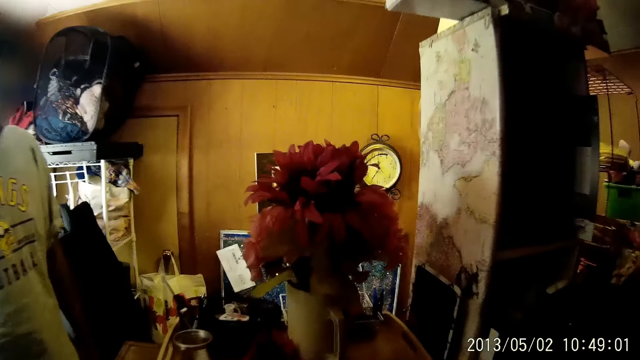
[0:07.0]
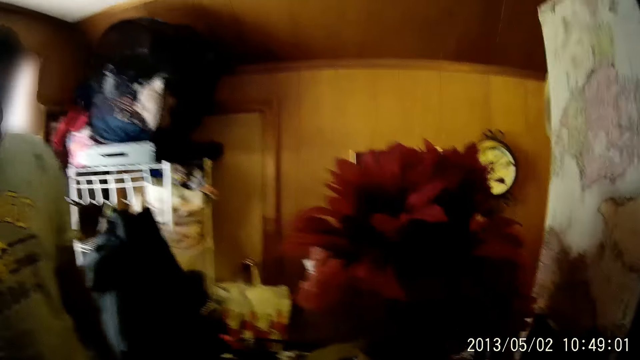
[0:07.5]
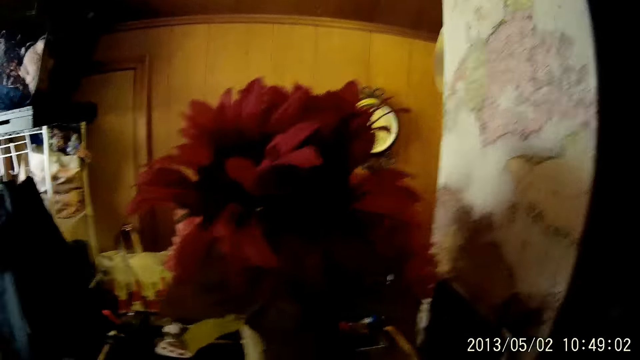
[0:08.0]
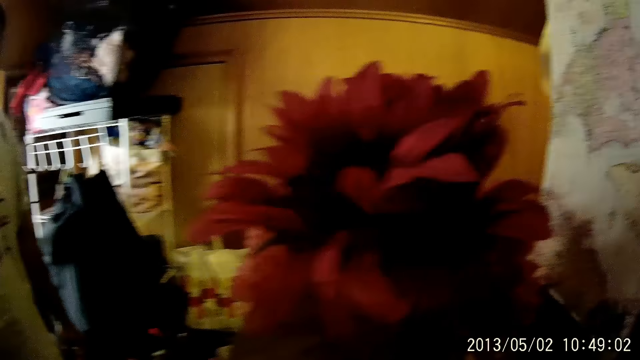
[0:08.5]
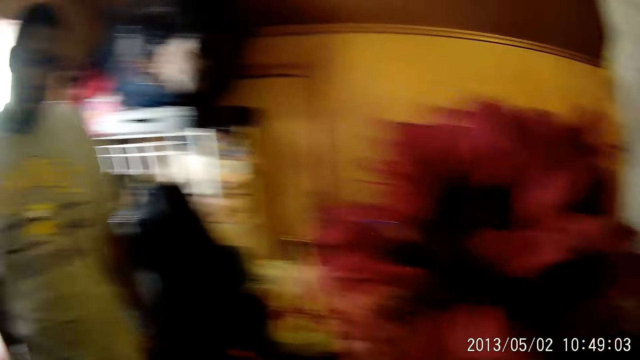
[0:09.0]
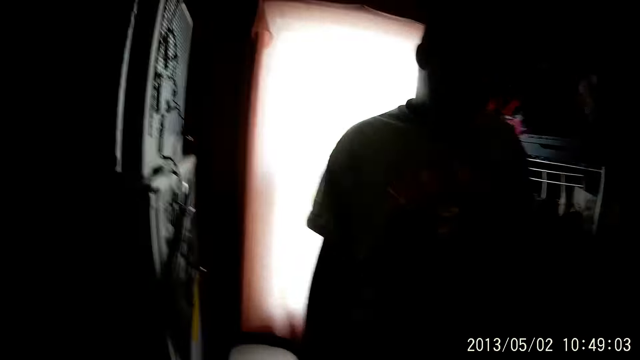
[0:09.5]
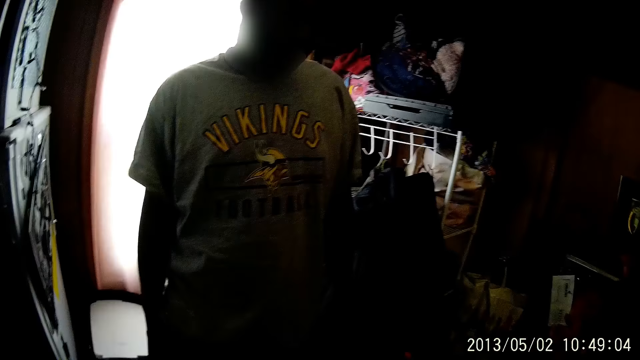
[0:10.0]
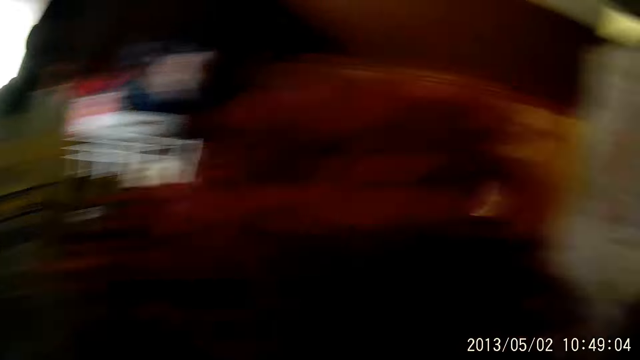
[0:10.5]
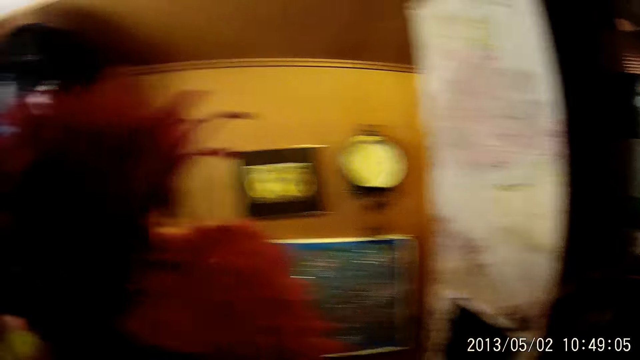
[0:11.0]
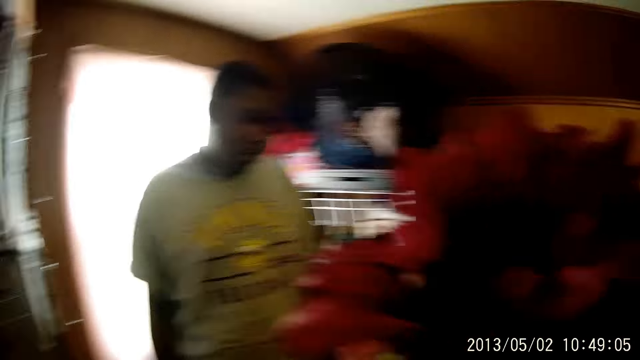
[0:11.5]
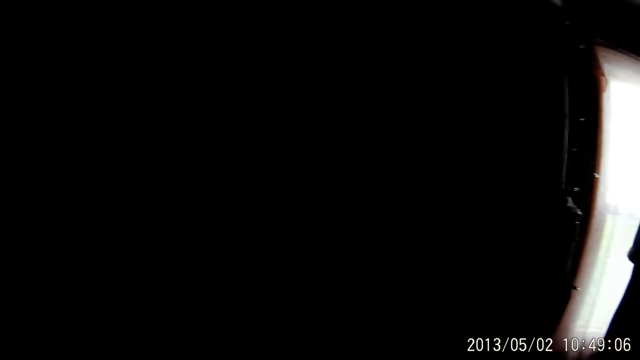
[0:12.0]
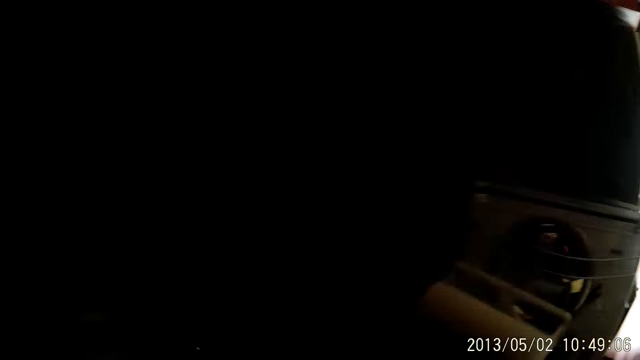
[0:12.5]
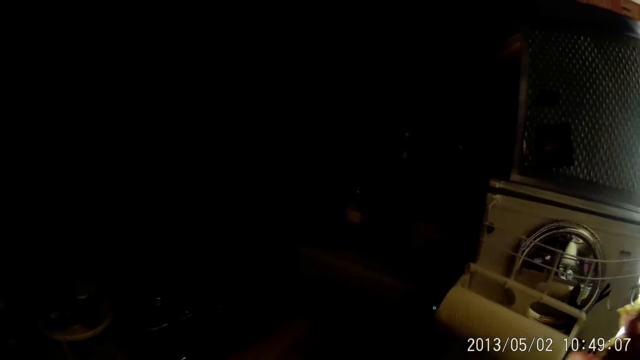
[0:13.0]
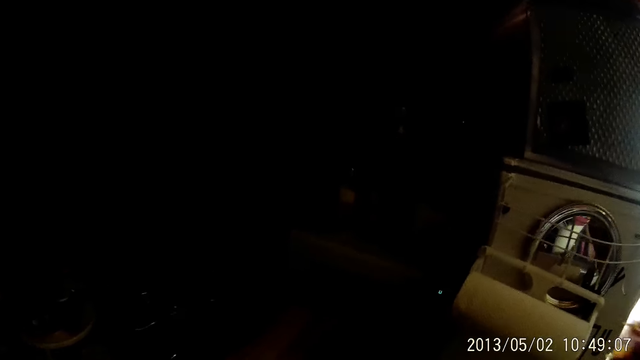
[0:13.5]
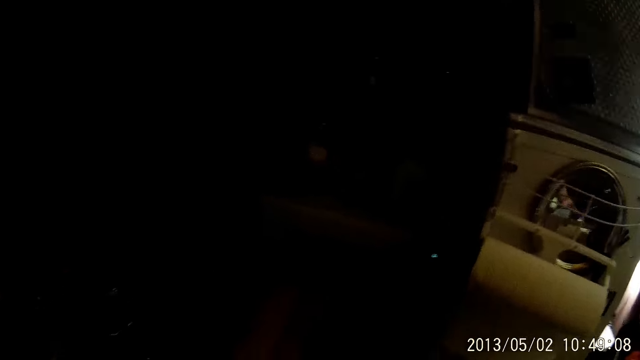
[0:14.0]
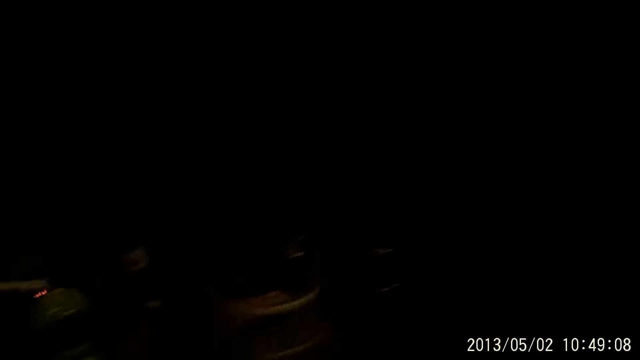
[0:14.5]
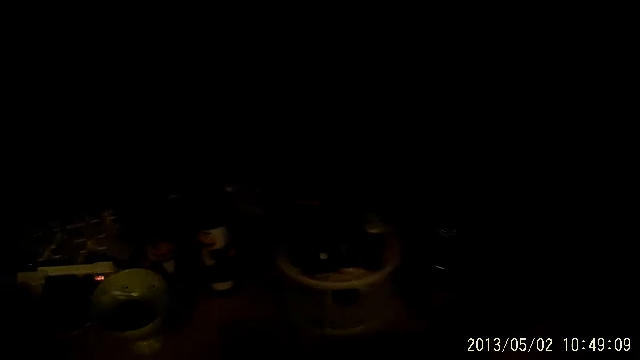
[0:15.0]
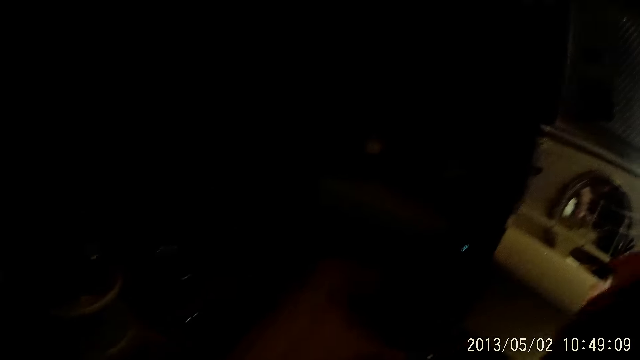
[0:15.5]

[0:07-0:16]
The camera wearer walks around. They look around. They pick a flower vase from a table. A man looks around.

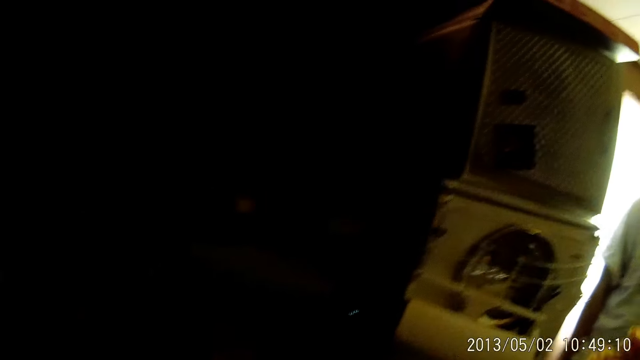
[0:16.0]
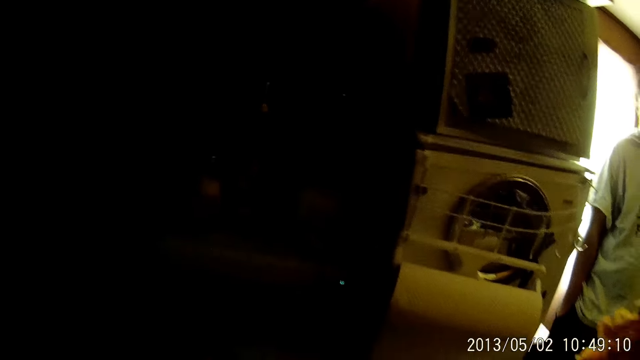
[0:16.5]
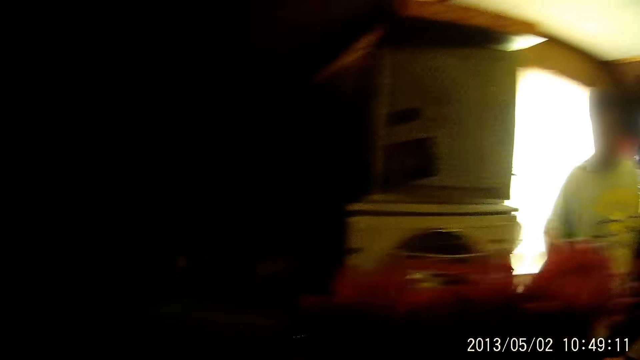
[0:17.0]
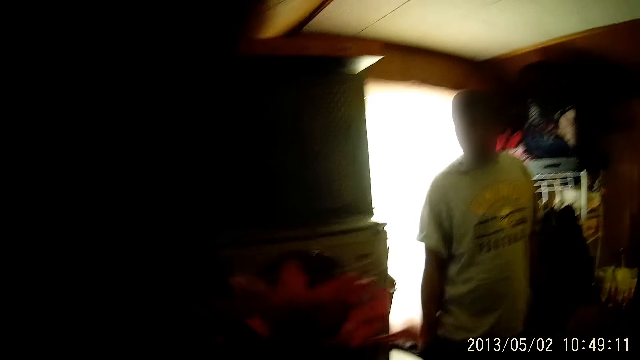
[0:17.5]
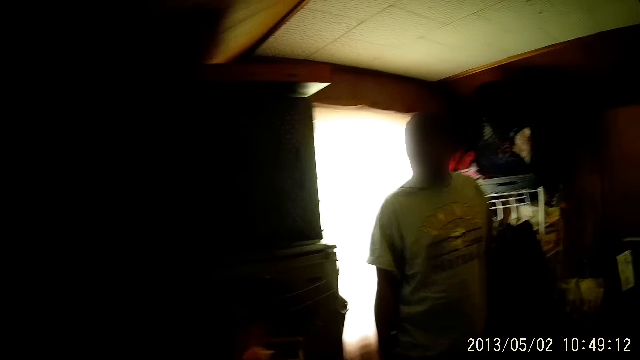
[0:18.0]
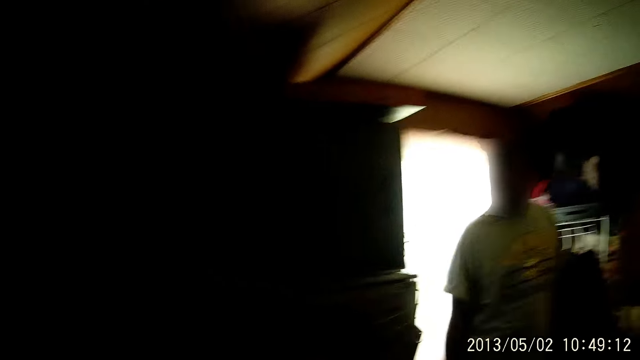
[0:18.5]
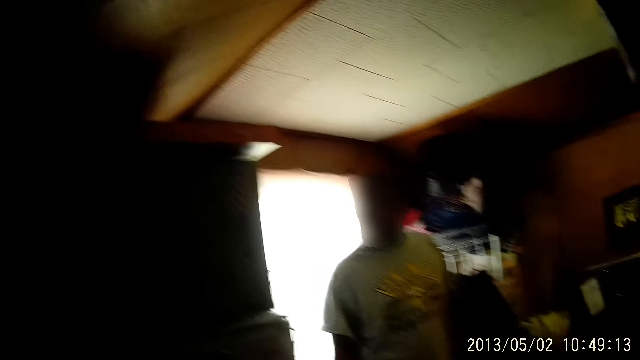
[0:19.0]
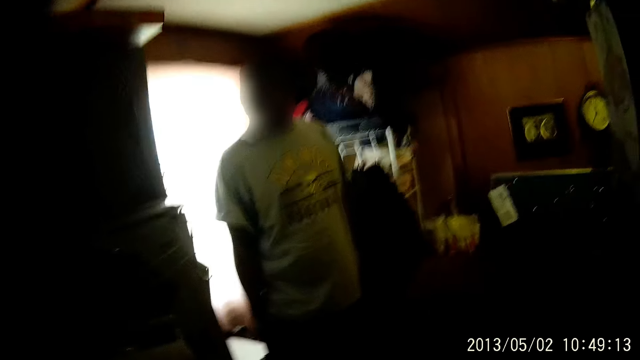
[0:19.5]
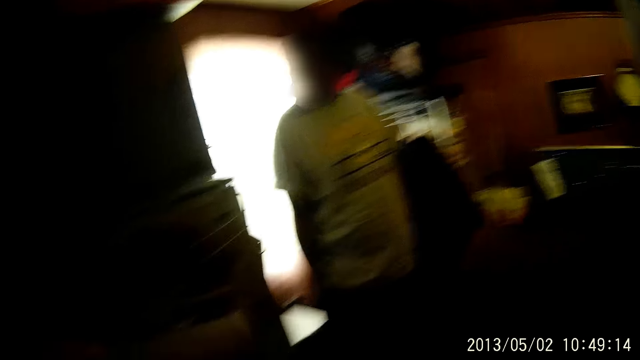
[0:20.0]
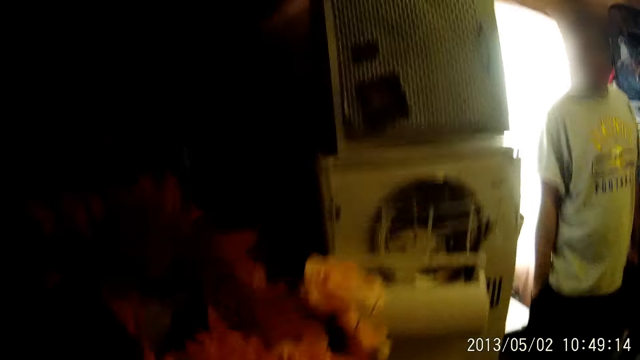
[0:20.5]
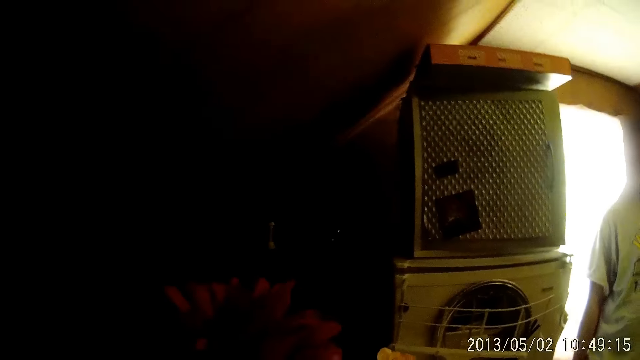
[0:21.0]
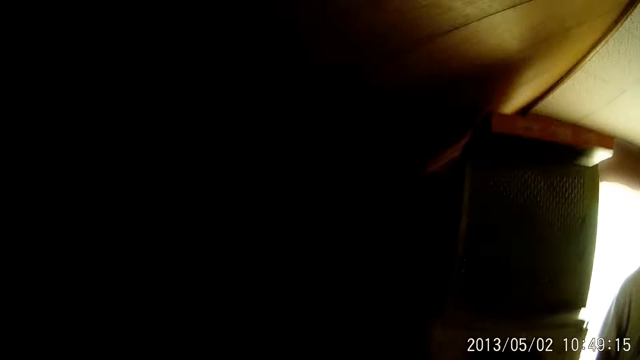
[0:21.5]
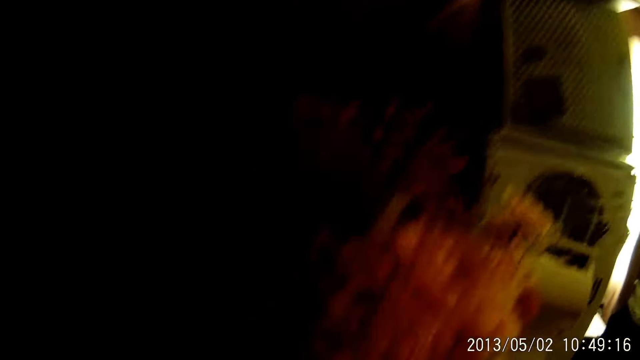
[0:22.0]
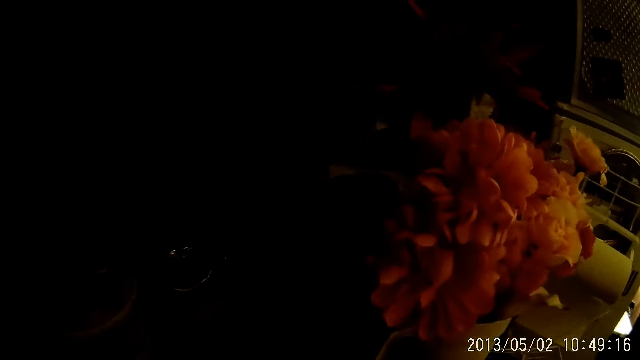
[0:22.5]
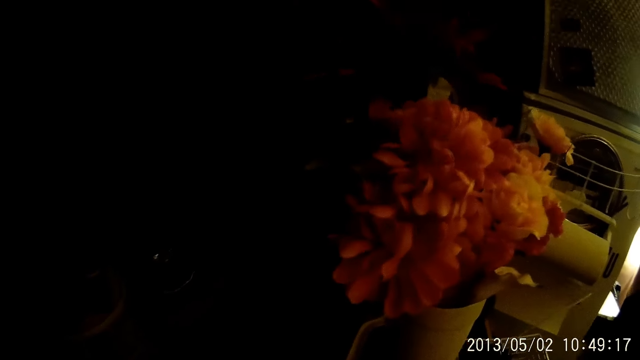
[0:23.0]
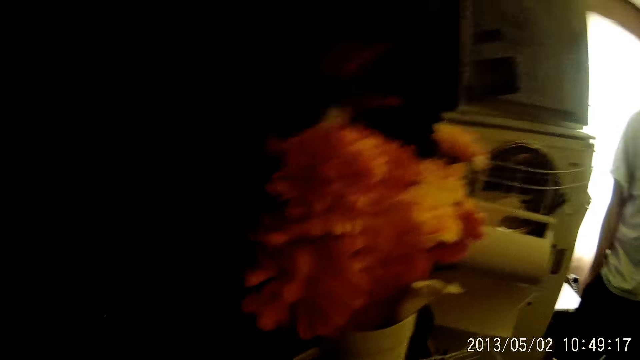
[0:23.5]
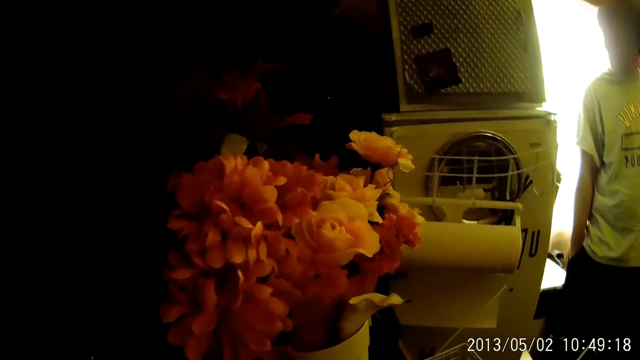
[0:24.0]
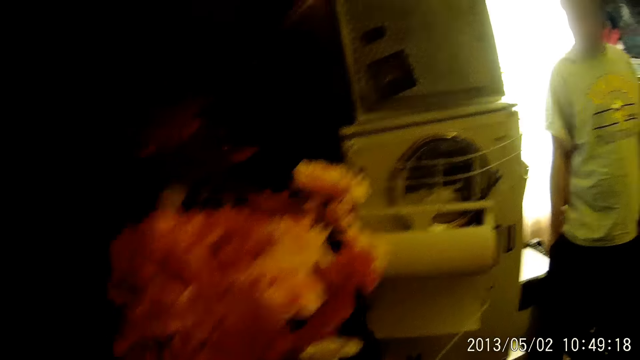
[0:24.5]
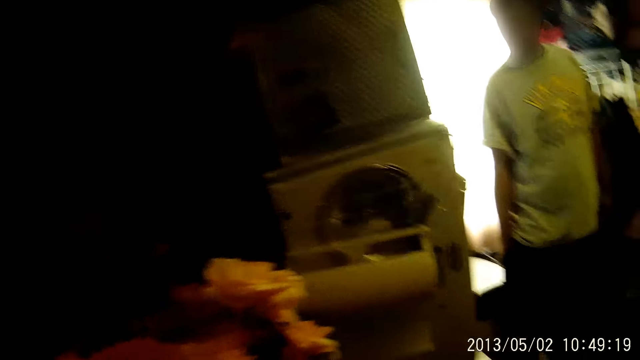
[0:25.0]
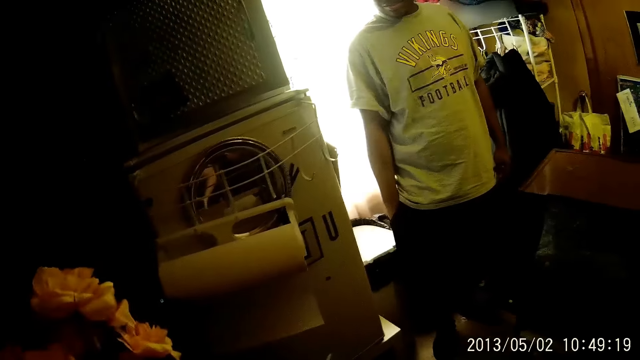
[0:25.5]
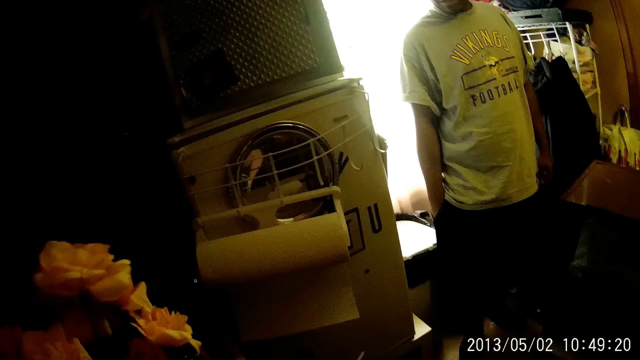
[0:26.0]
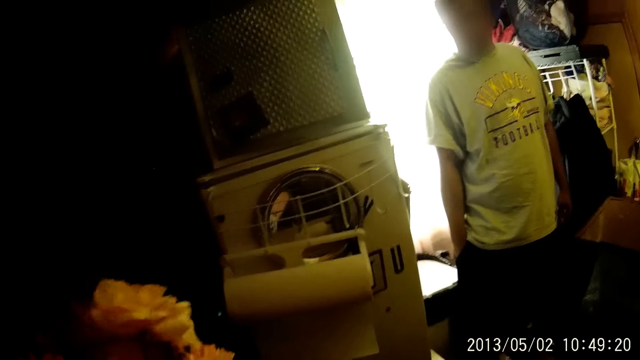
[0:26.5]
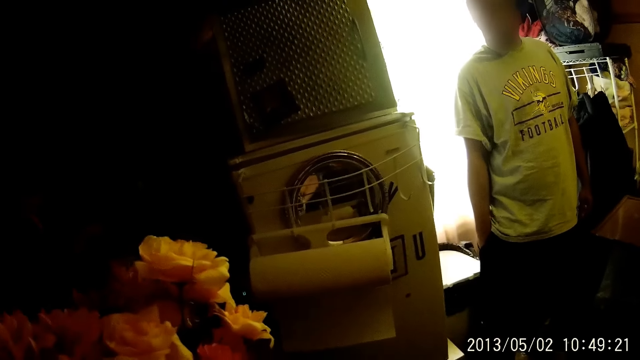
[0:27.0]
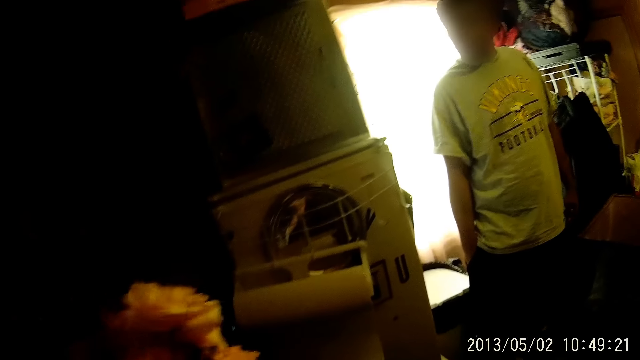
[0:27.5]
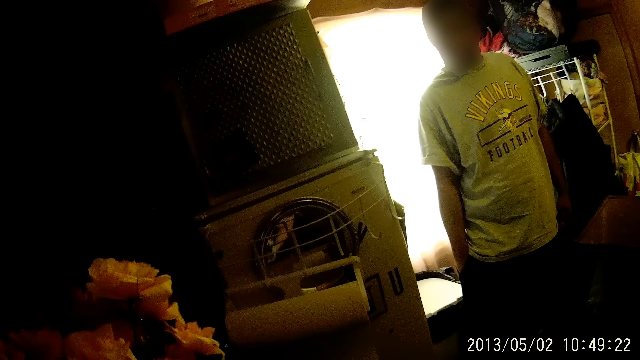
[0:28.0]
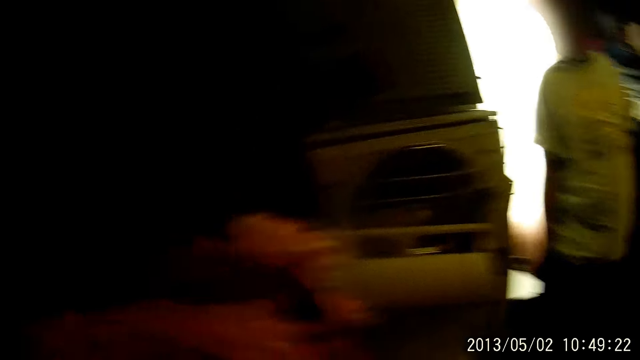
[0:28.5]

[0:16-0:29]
The camera wearer carries a flower. A man looks around. The camera wearer looks around. They drop the flower vase on a platform.
